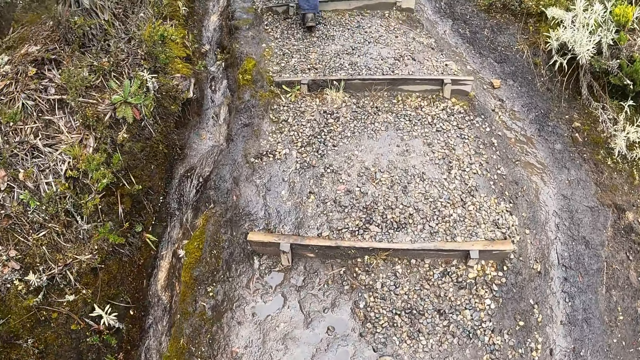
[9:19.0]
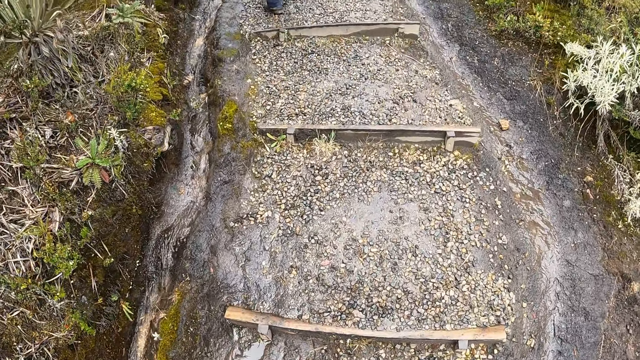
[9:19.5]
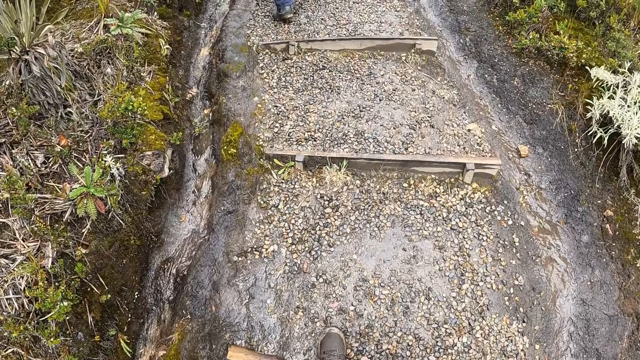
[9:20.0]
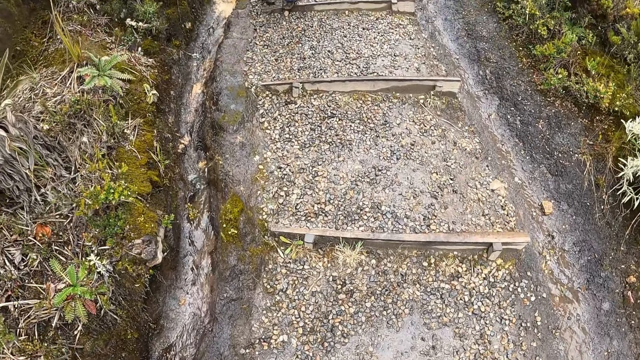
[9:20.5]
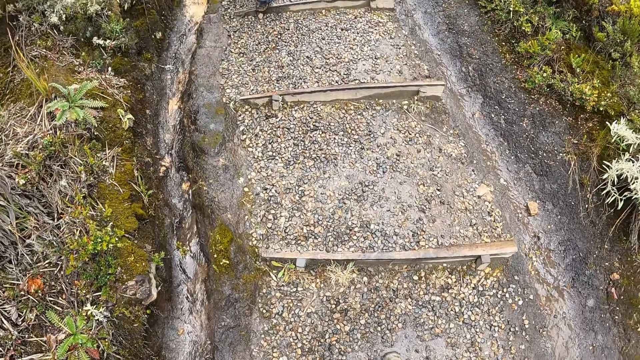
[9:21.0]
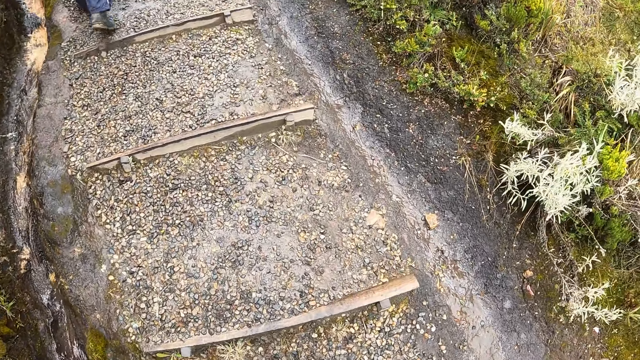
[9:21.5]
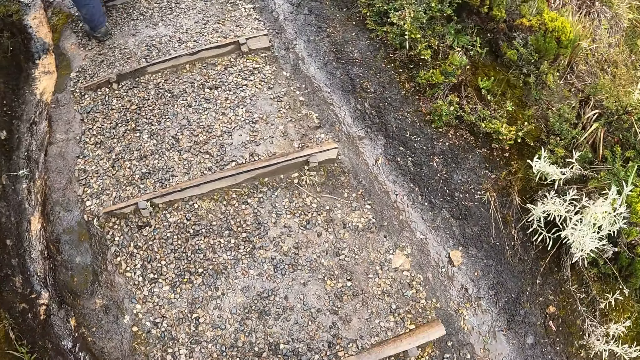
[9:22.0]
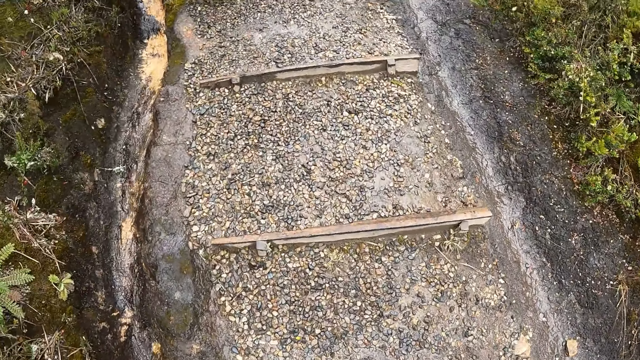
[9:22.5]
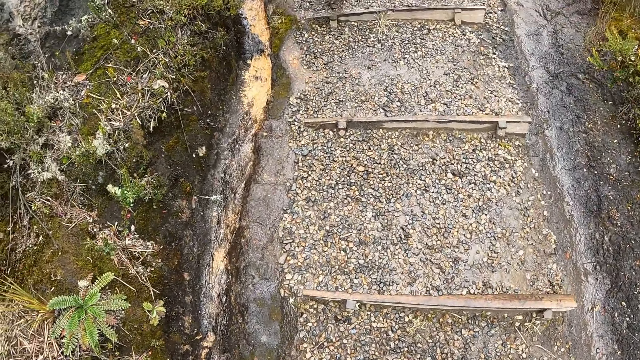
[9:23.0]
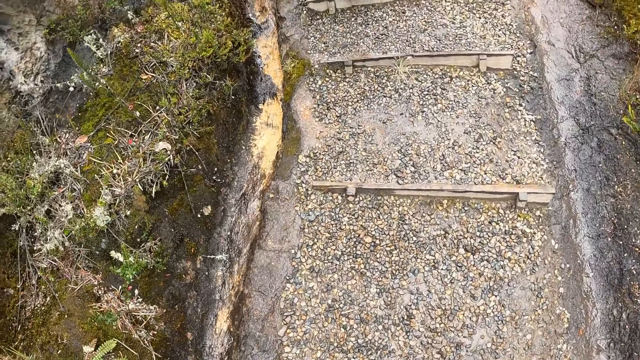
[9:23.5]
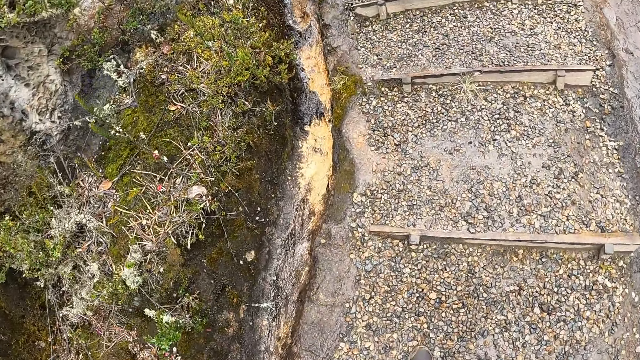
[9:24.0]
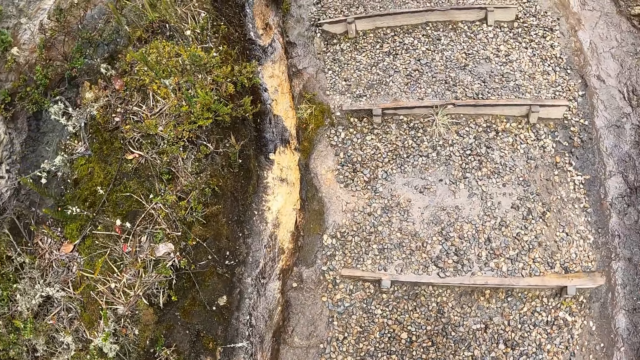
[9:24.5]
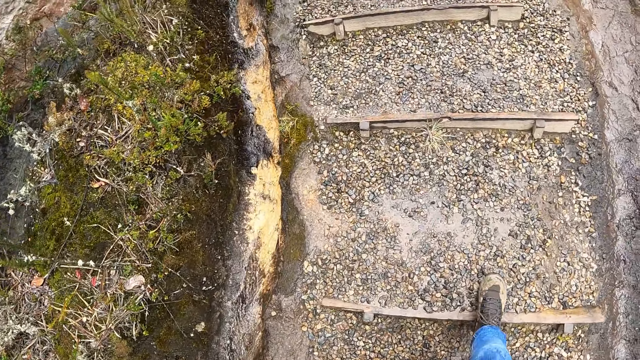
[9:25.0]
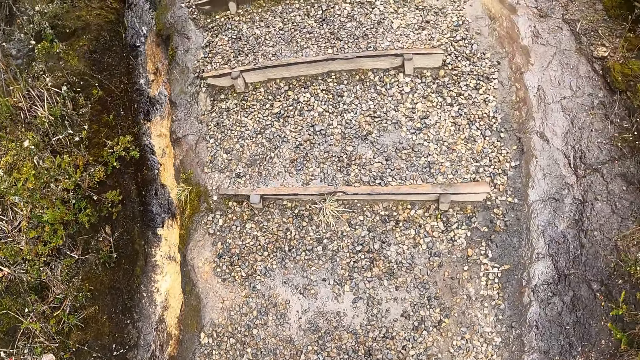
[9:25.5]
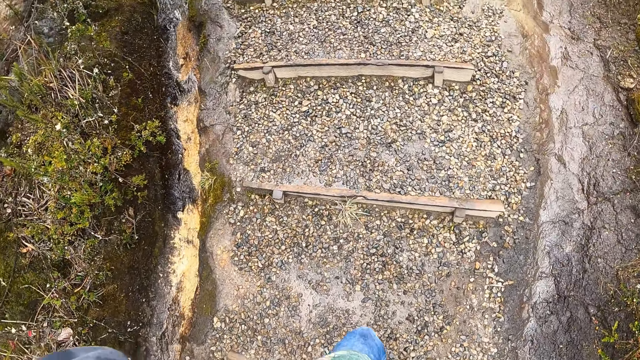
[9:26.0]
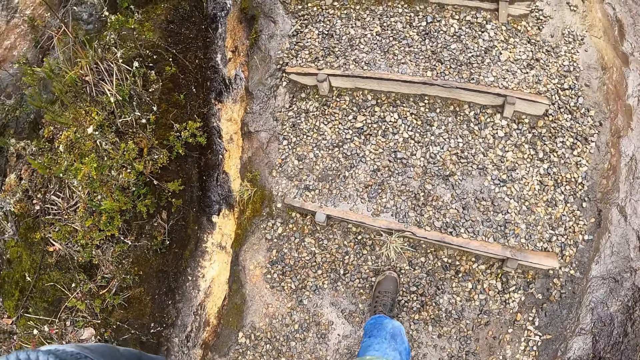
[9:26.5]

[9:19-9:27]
The camera wearer looks around.

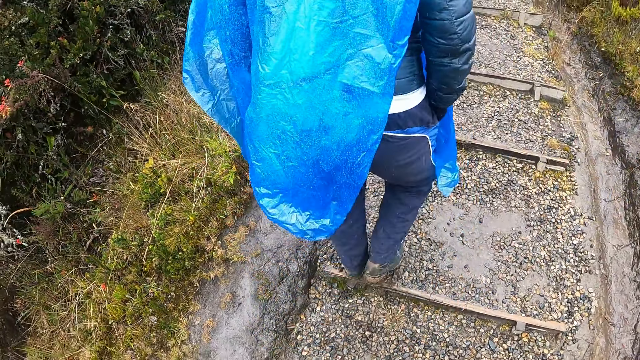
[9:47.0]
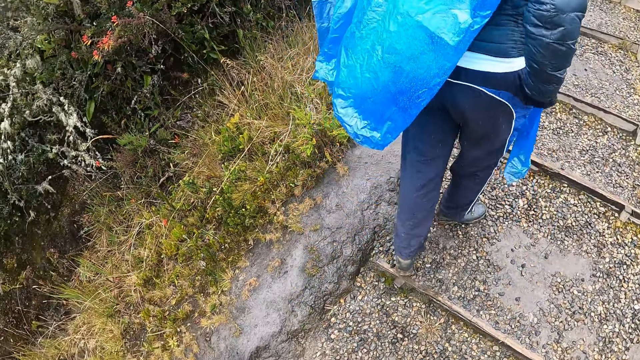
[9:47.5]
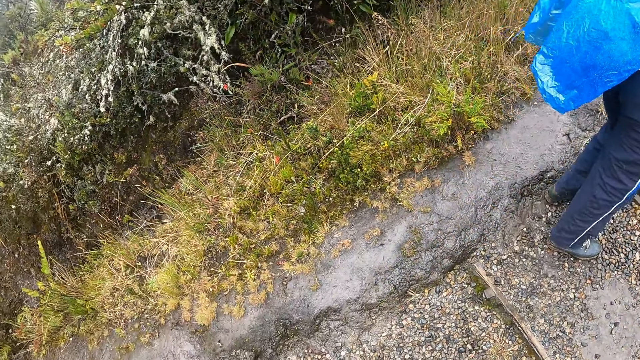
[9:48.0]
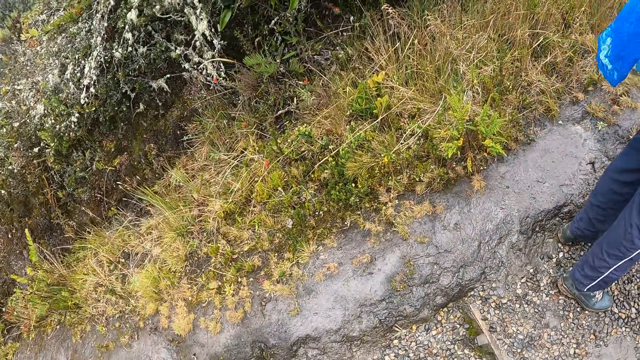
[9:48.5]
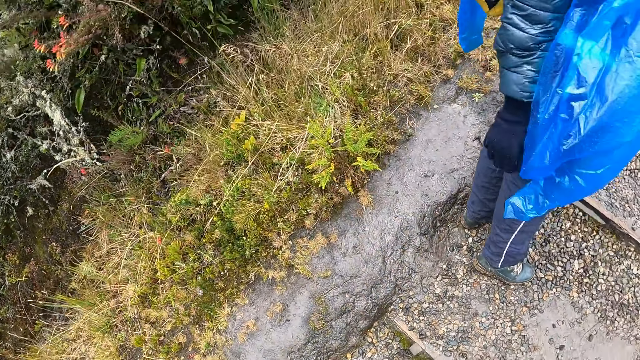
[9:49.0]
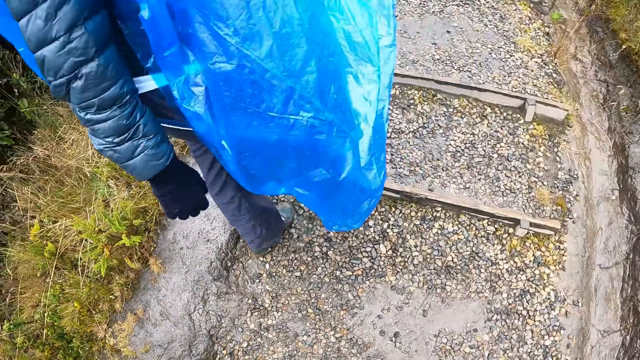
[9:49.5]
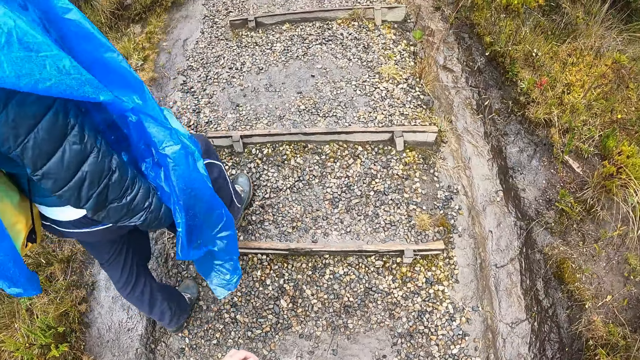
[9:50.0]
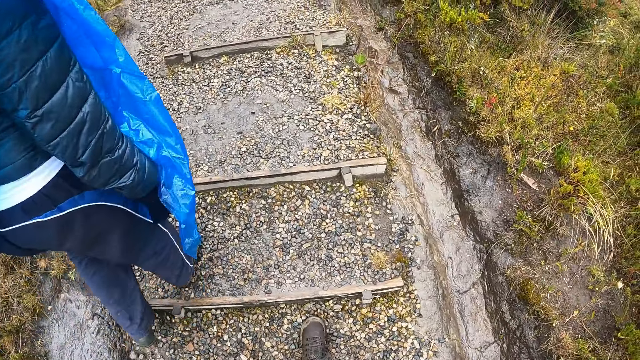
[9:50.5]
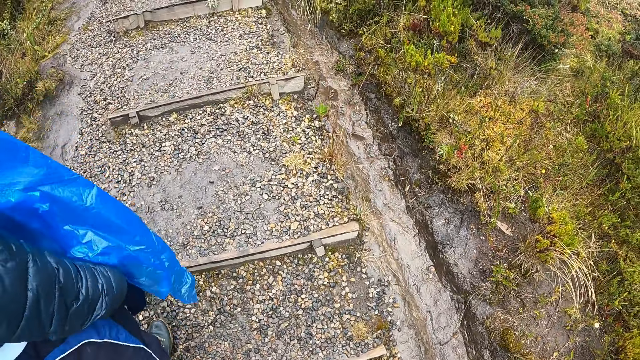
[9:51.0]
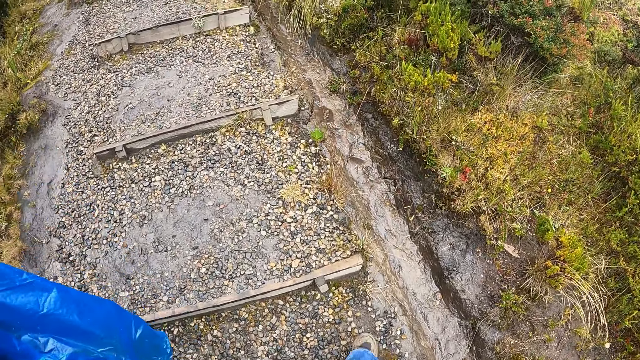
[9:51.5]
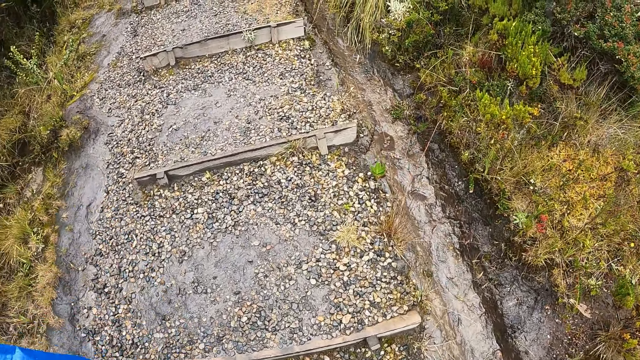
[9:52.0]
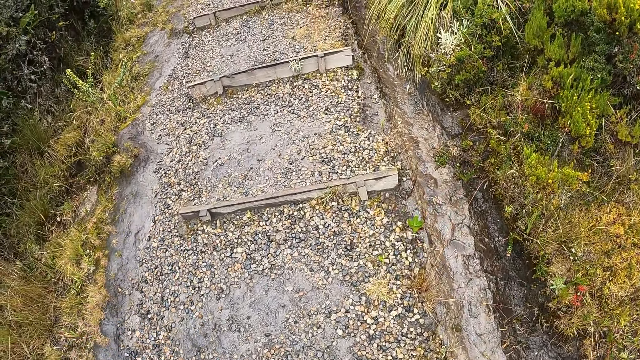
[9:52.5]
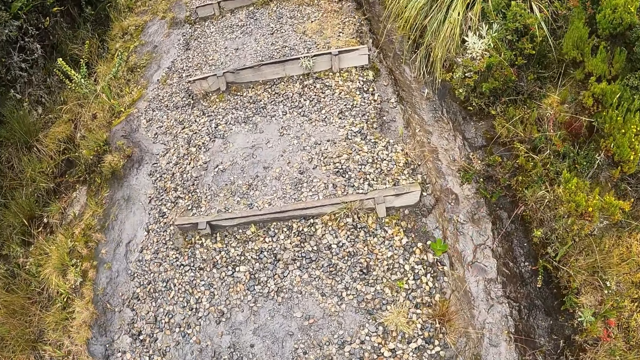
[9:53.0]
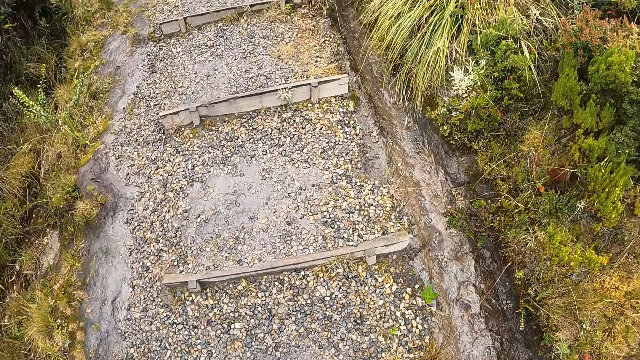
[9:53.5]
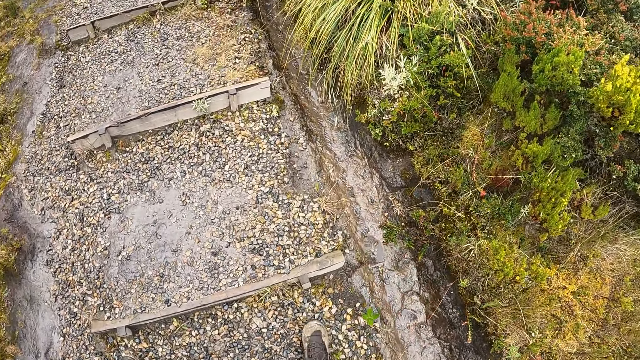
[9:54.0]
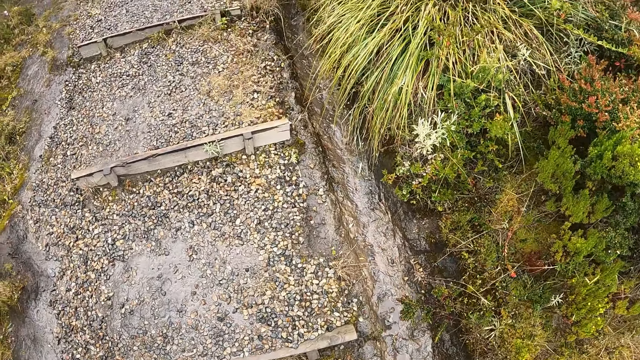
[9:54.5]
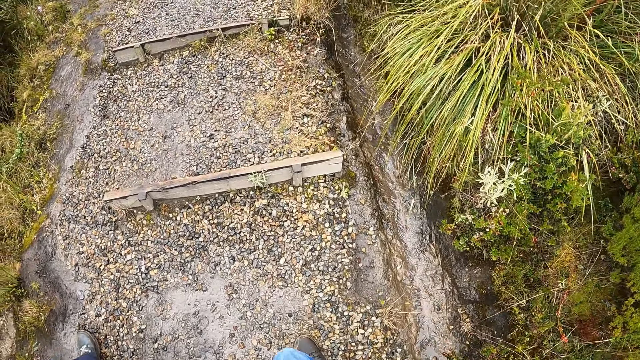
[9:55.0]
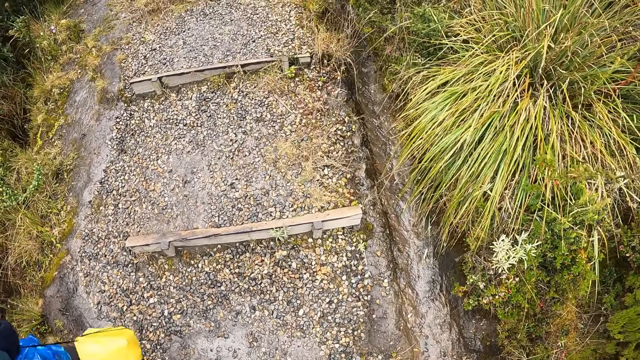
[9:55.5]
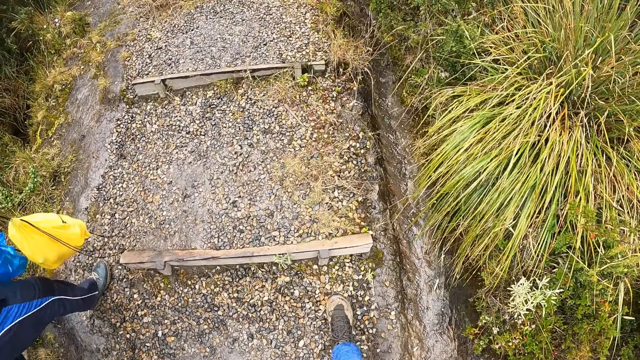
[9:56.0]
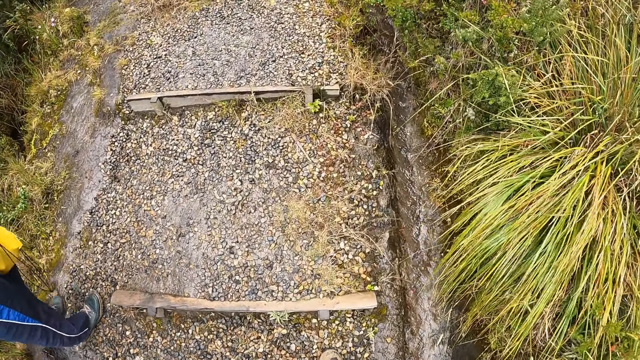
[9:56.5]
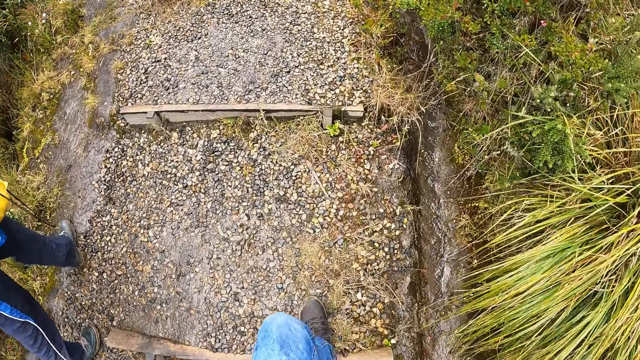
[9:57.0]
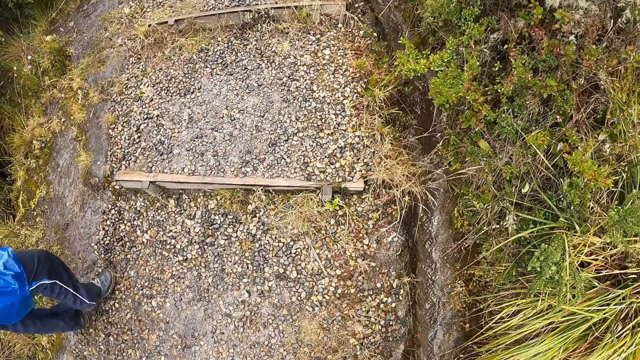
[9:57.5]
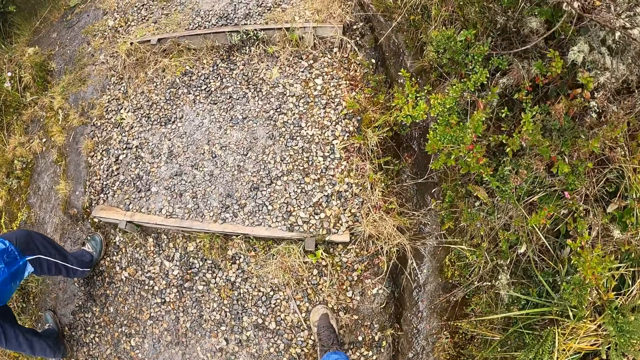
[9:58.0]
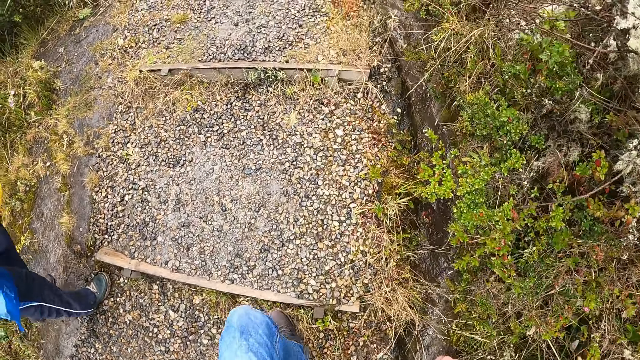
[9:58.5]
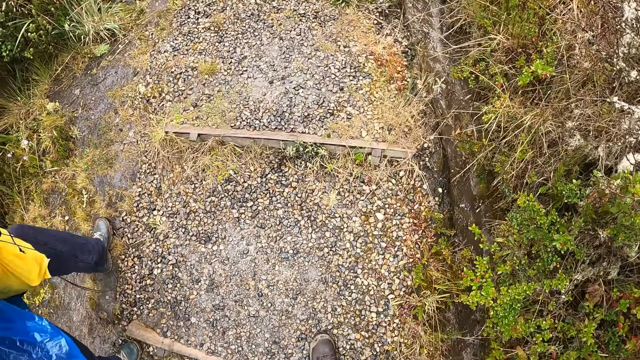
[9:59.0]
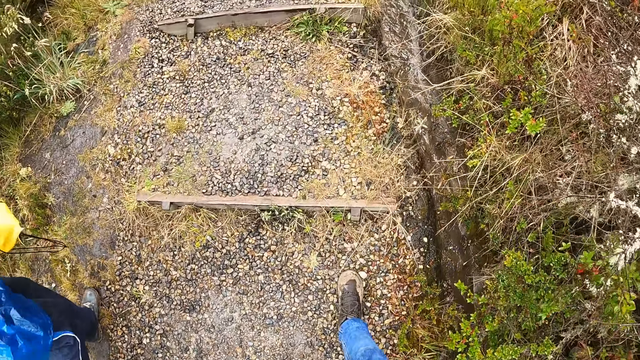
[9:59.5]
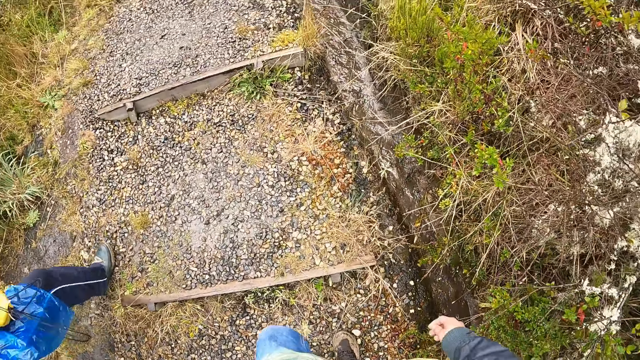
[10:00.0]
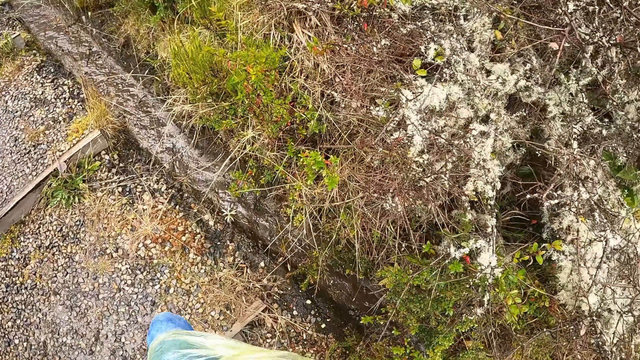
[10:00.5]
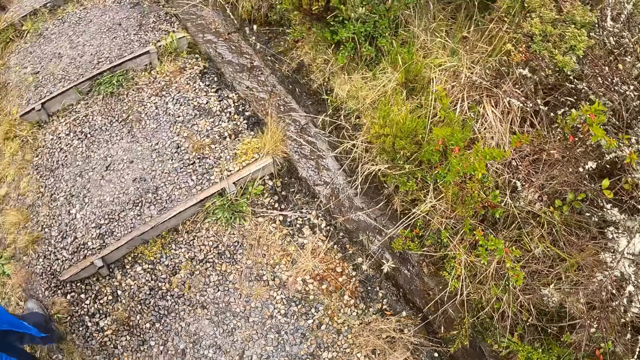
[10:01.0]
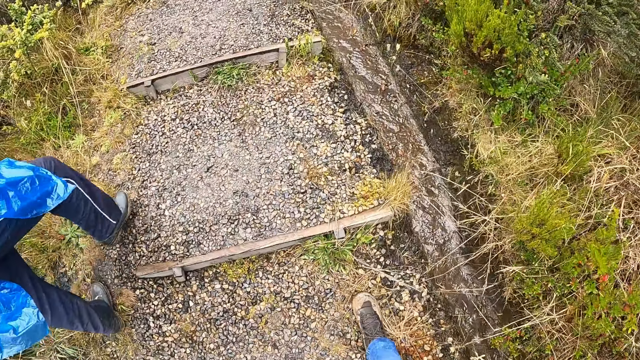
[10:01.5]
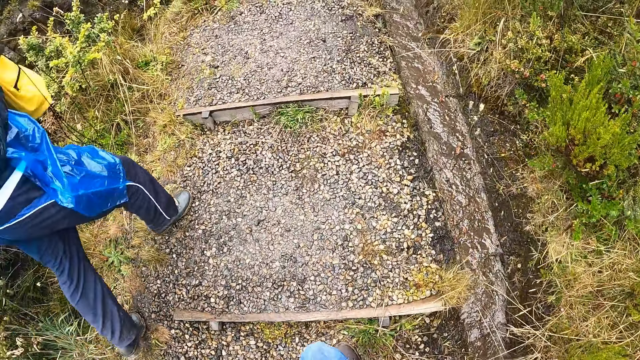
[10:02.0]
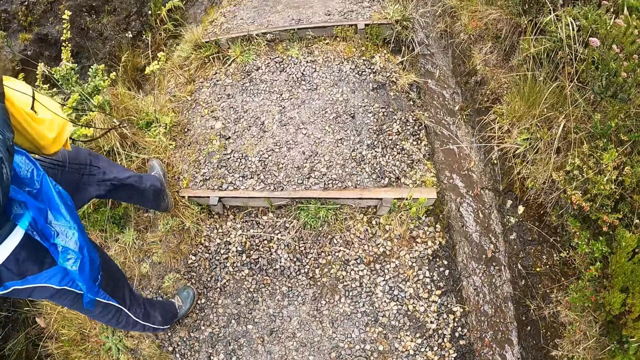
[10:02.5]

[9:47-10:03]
The camera wearer looks around. A man holds a bag with both hands.
